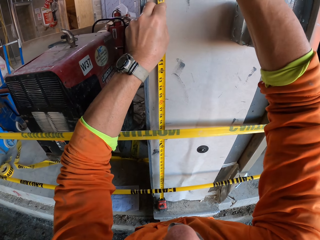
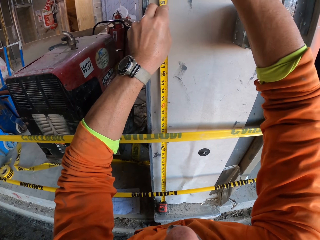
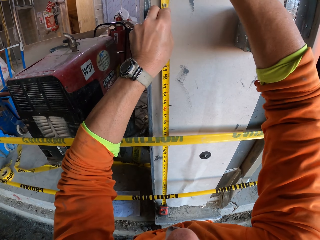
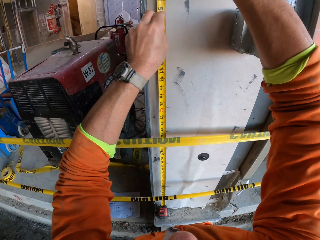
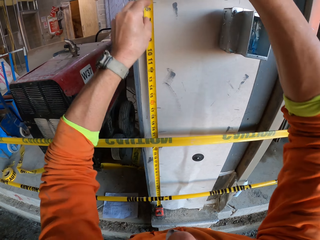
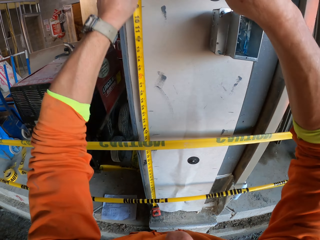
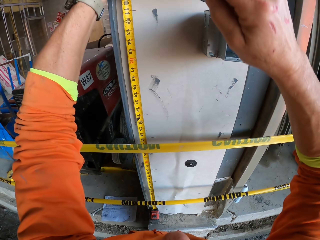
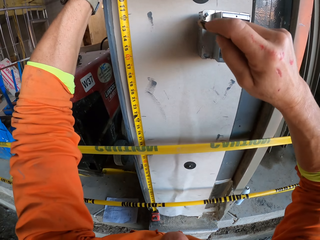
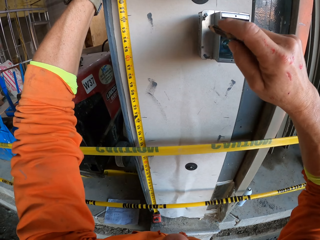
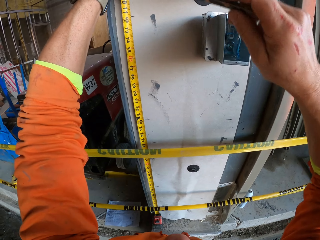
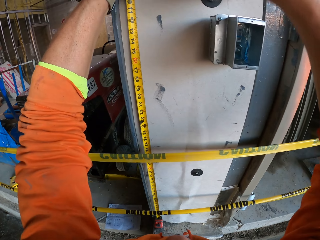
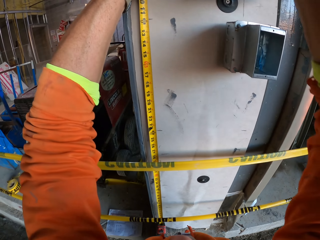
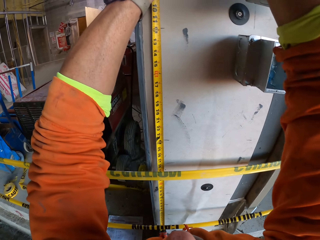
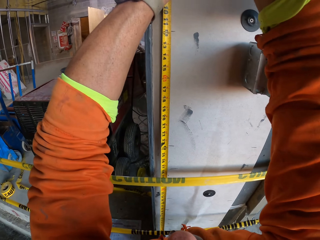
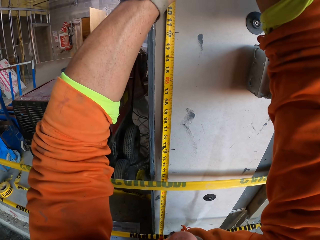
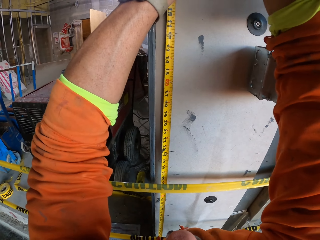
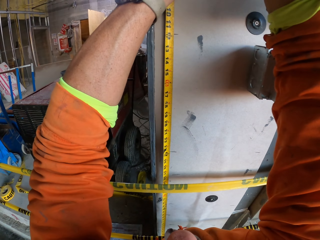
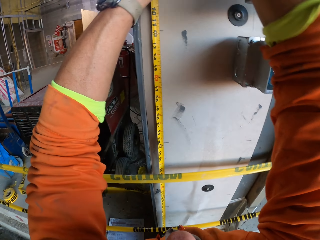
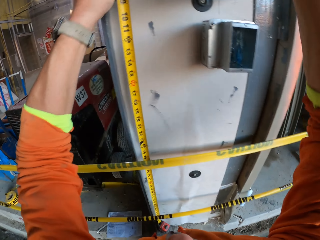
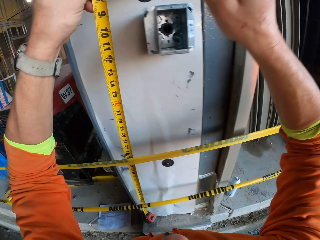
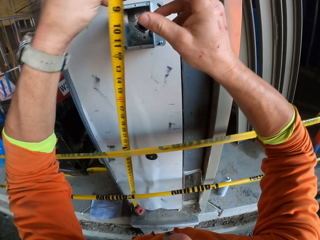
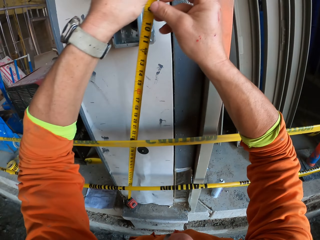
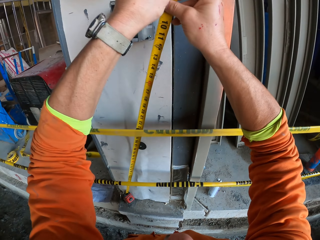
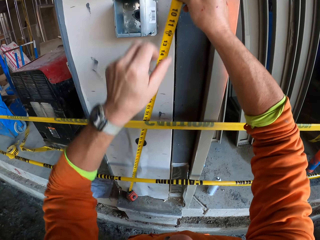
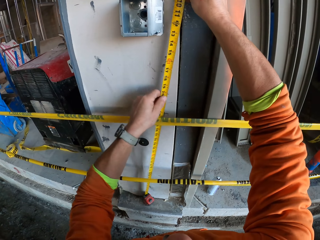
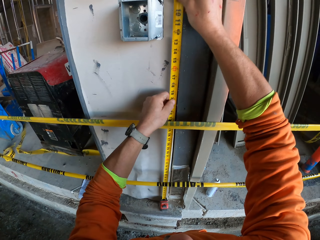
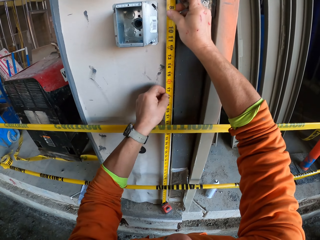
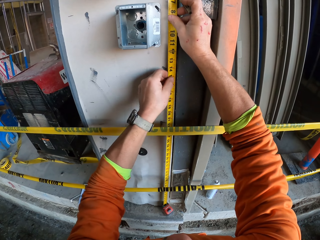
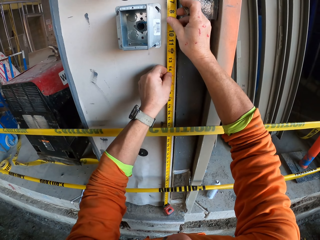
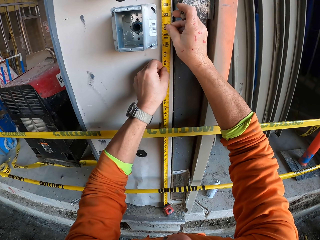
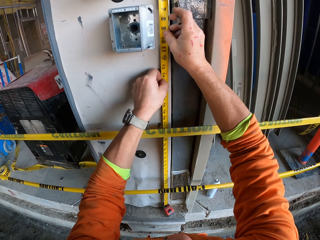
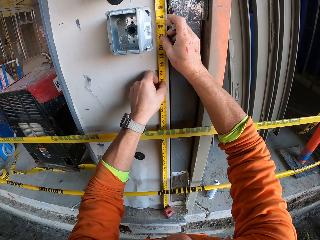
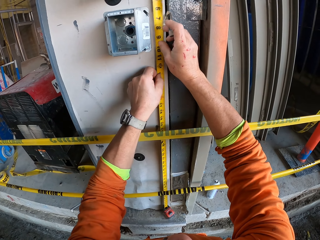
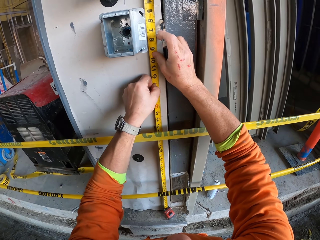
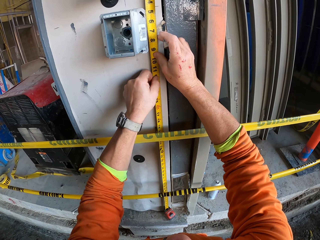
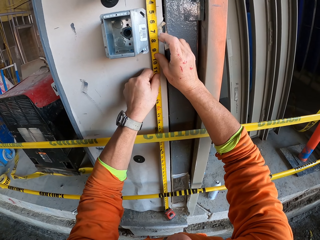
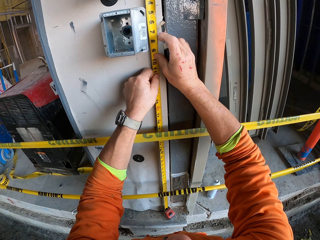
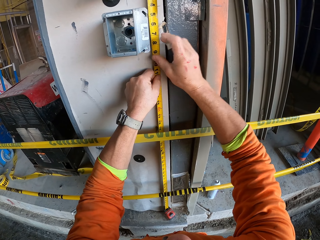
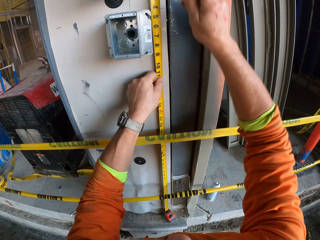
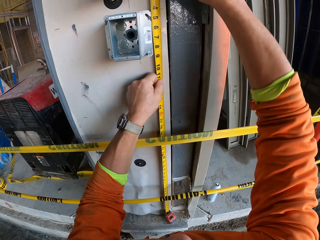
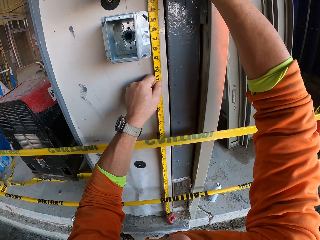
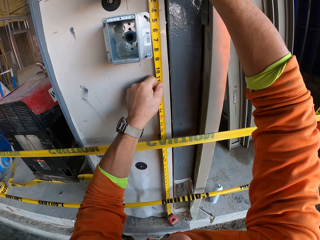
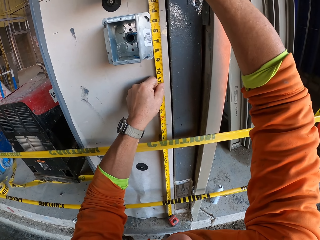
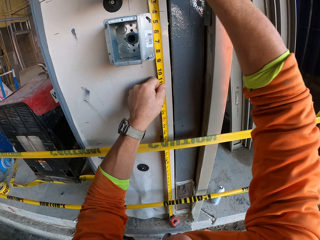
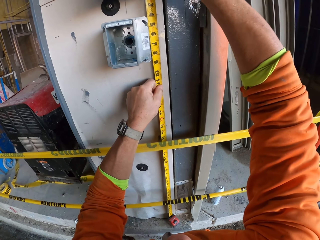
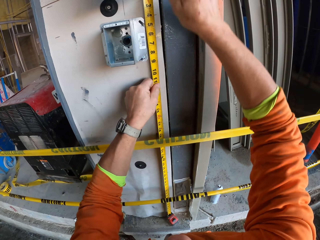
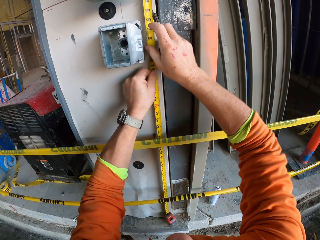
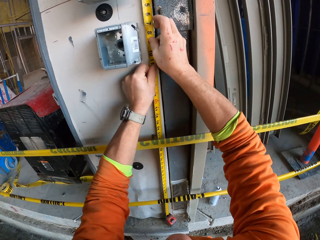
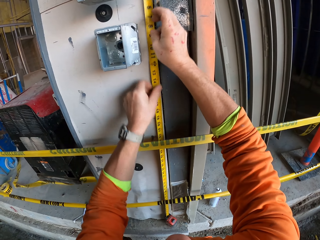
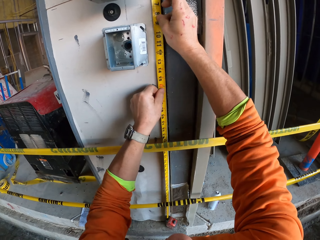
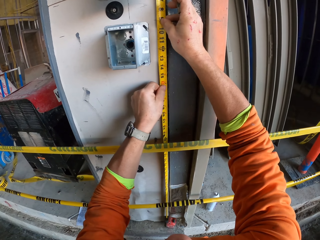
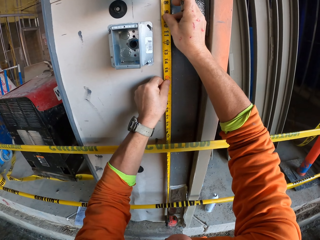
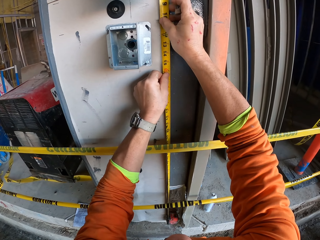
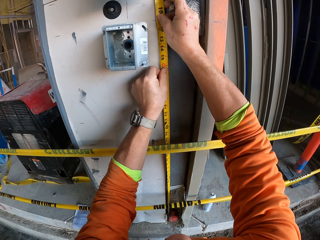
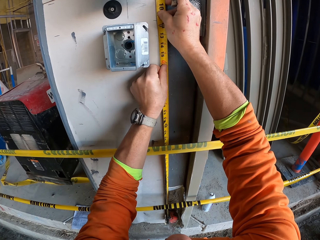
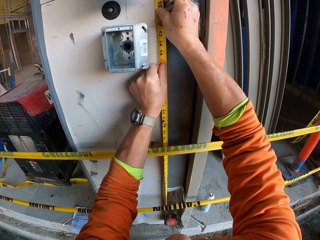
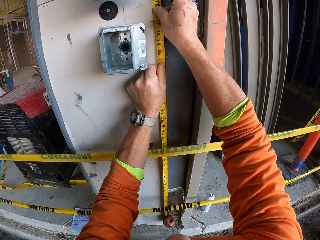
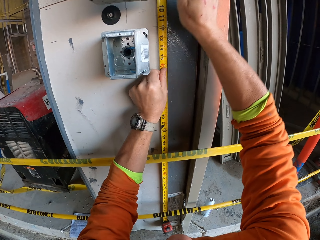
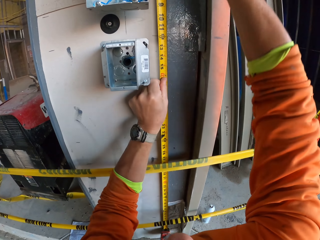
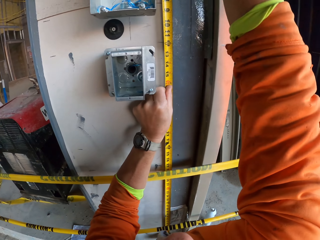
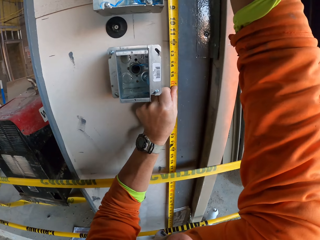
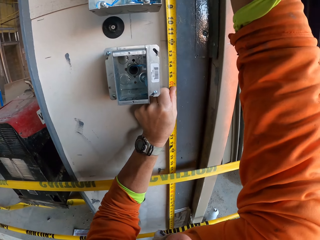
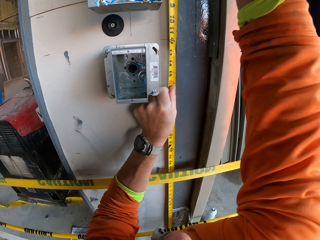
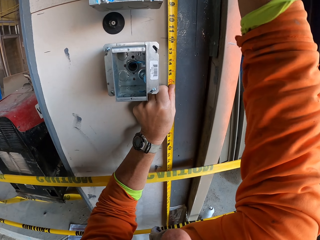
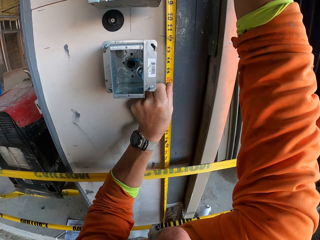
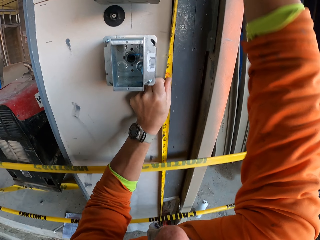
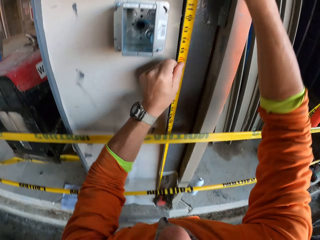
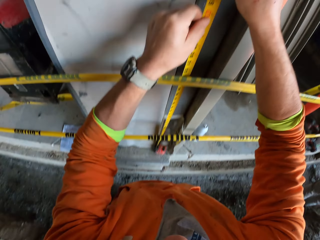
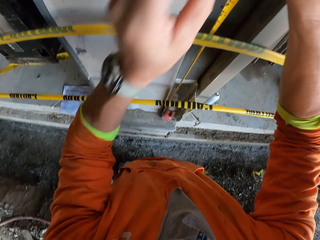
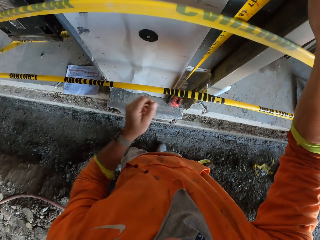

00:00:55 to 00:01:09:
The camera wearer marks the wall. They move the measuring tape. They put the measuring tape on the wall. They mark the wall. They adjust the measuring tape on the wall. They mark the wall.

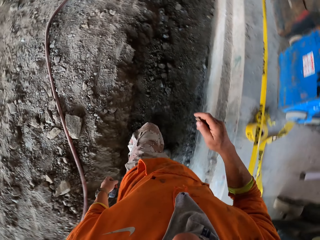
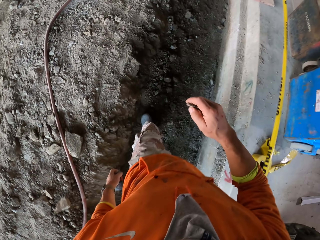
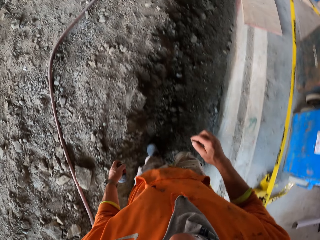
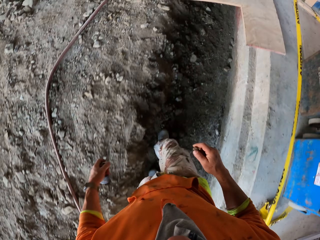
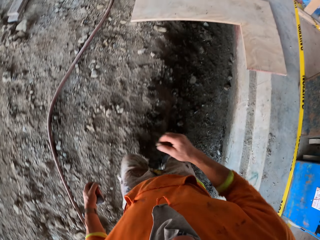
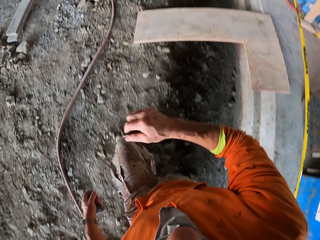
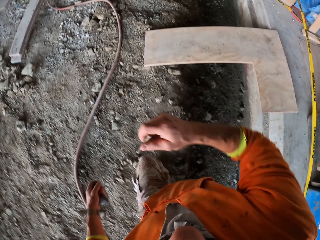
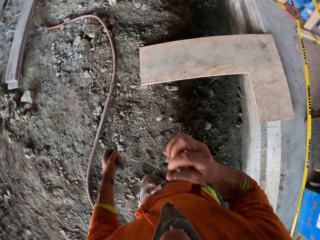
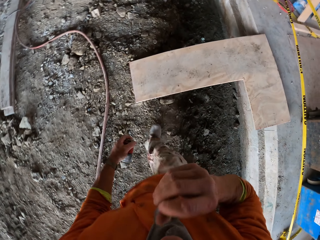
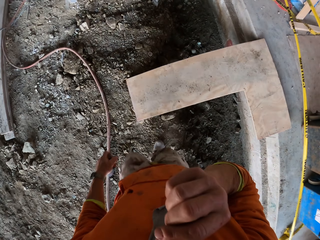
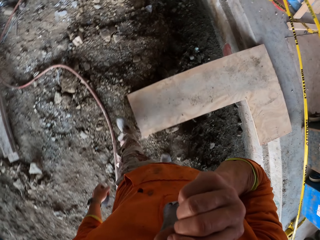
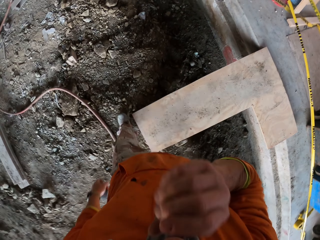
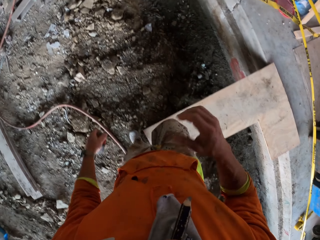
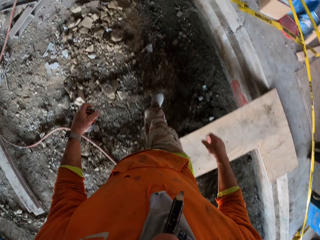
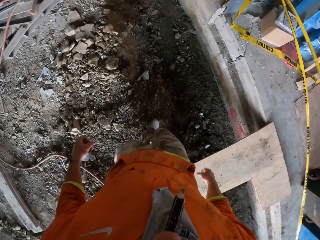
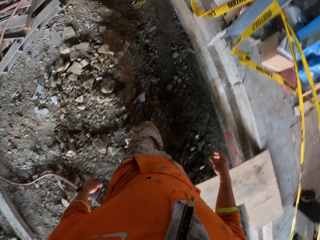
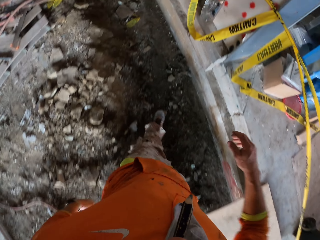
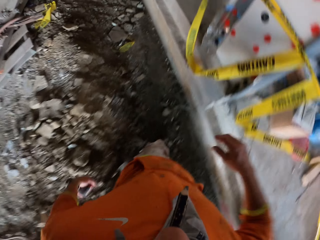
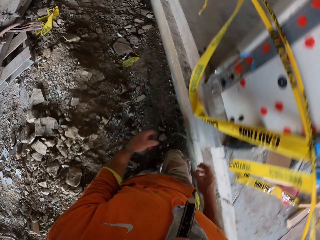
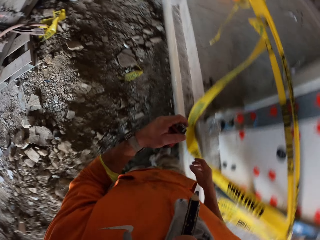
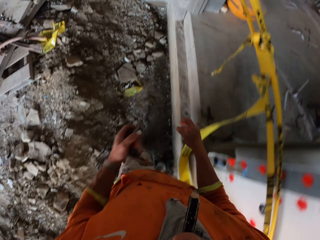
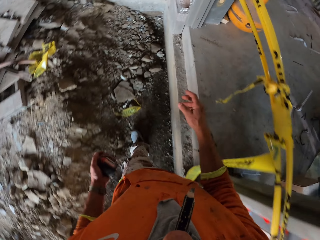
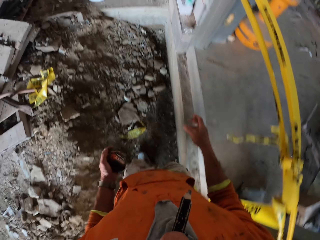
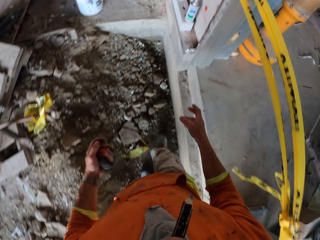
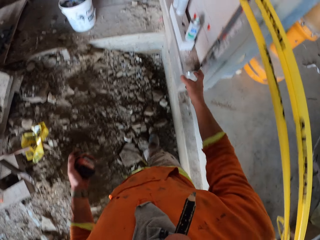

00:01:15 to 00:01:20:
The camera wearer puts a pencil in the mouth.

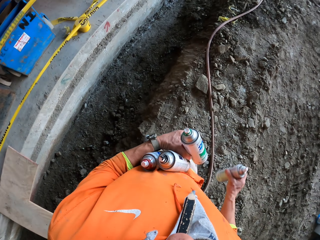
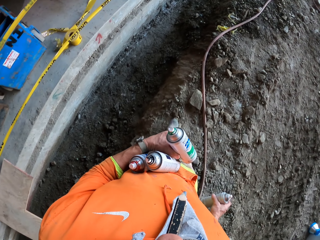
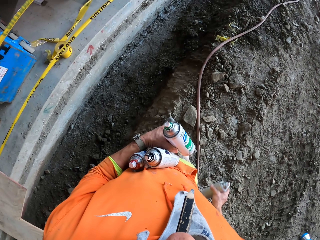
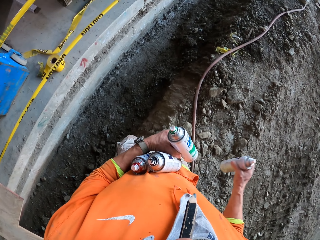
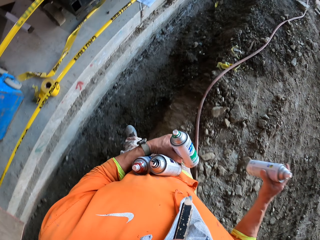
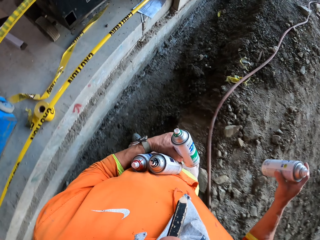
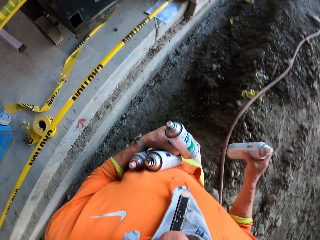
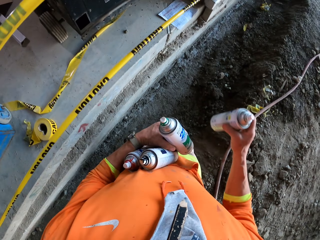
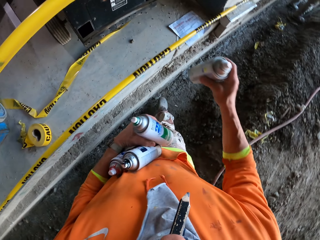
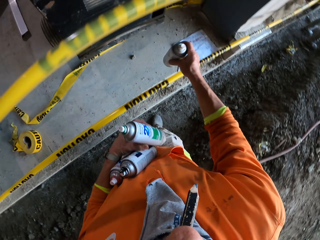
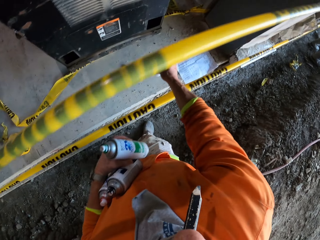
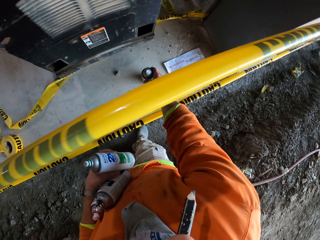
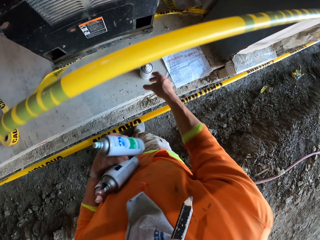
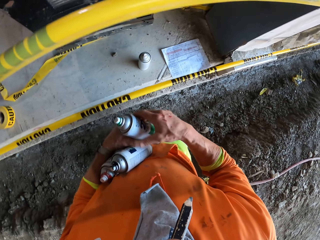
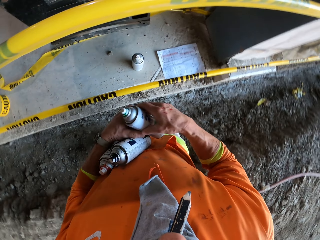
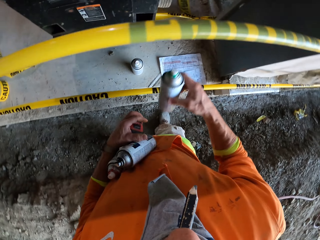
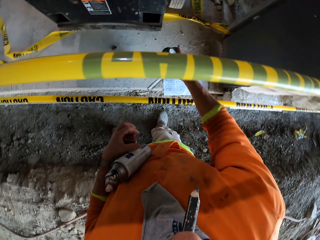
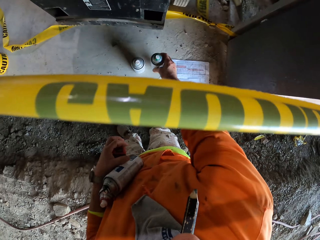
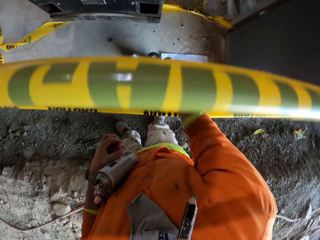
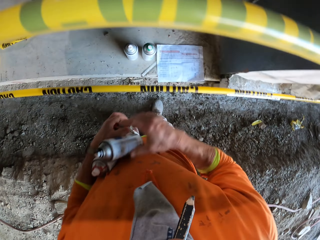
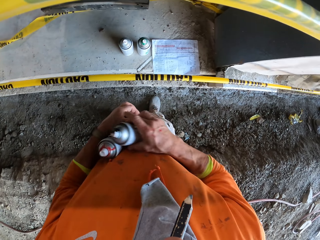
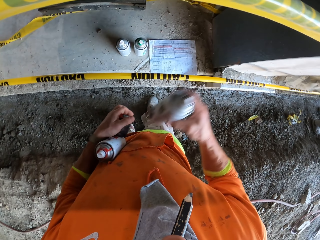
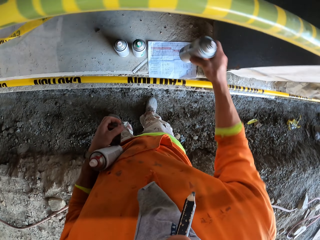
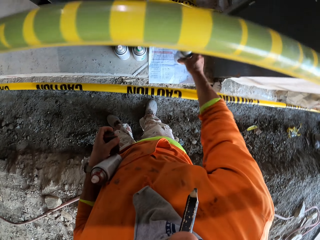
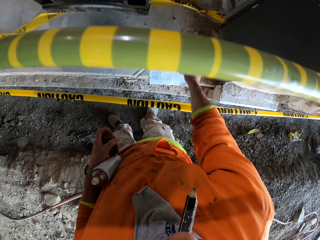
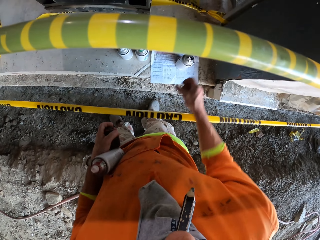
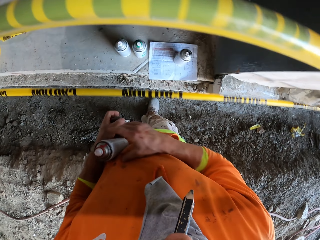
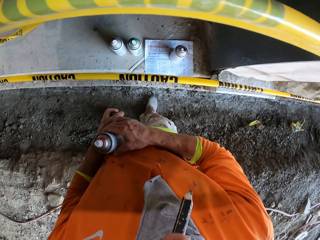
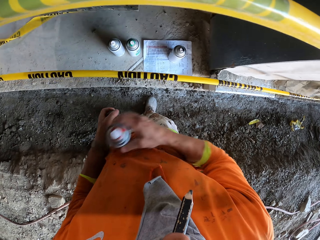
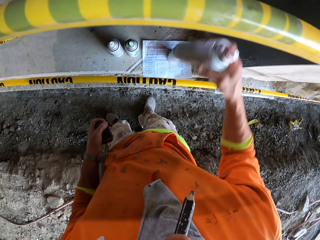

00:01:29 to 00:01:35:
The camera wearer puts a spraying can on the floor. They take the spraying can. They put the spraying can on the floor. They take the spraying can. They put the spraying can on the paper.
